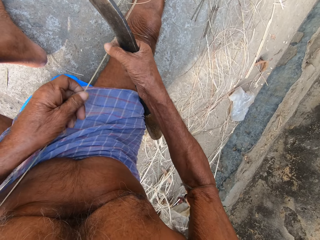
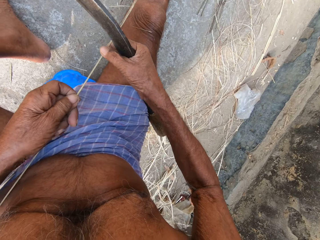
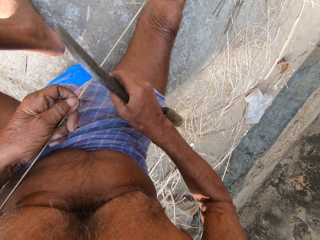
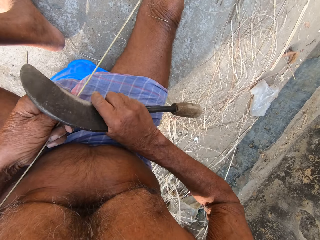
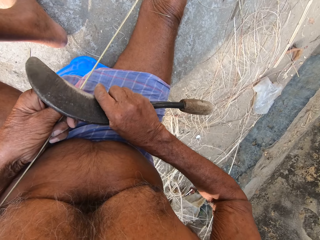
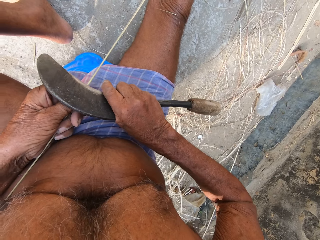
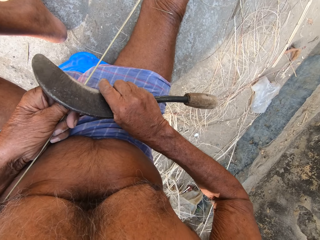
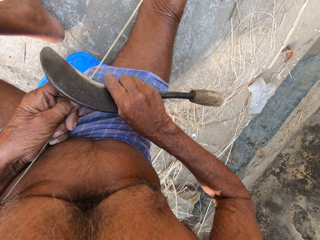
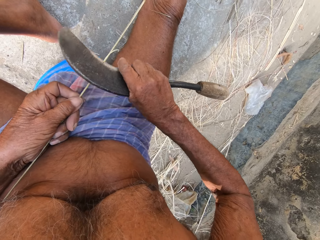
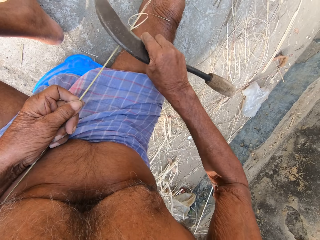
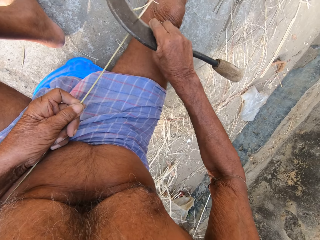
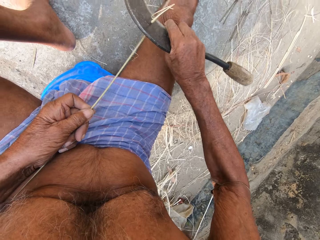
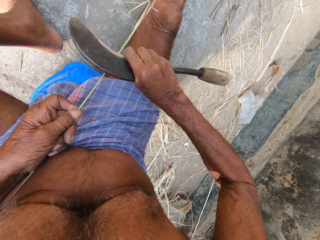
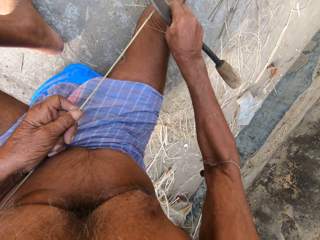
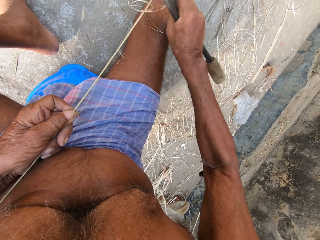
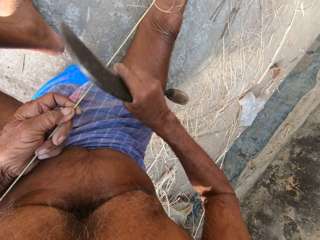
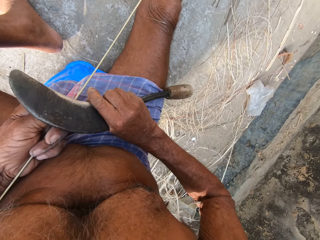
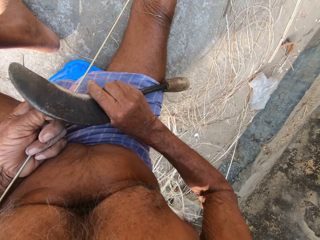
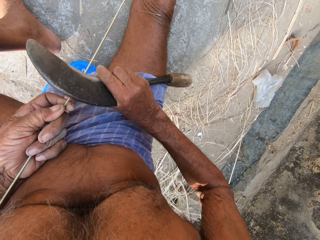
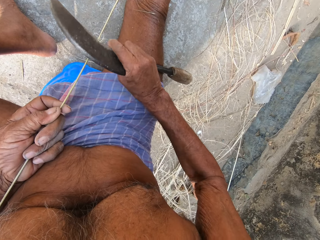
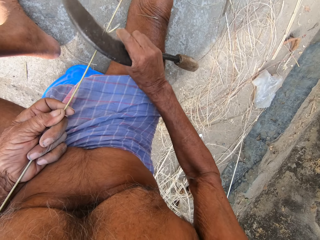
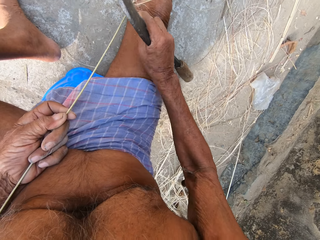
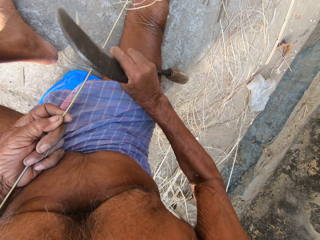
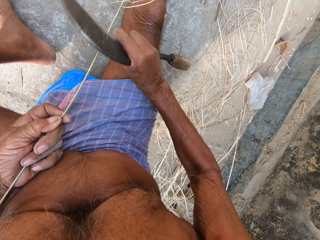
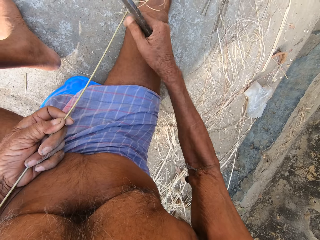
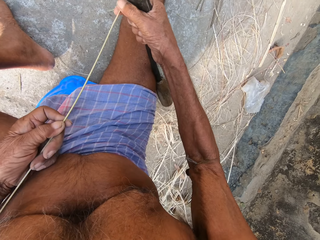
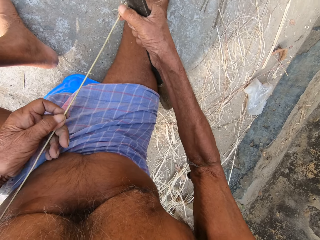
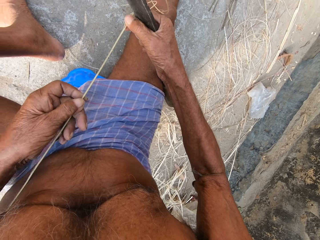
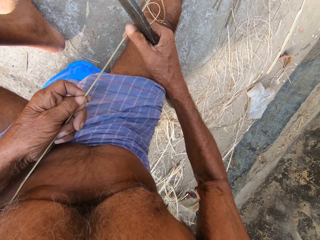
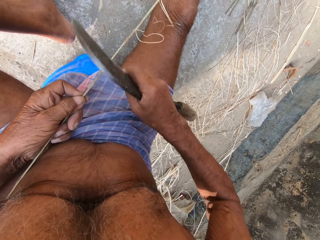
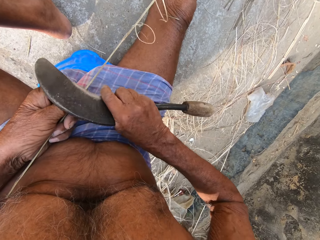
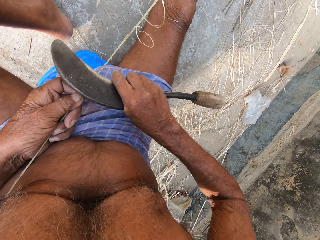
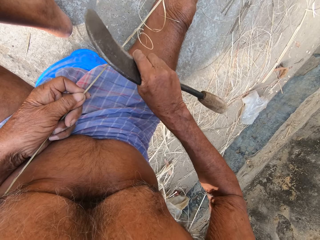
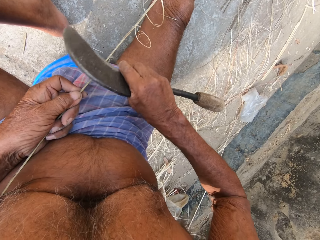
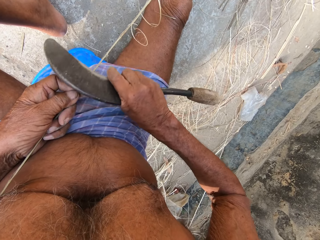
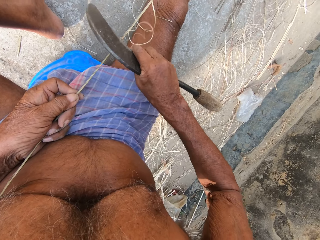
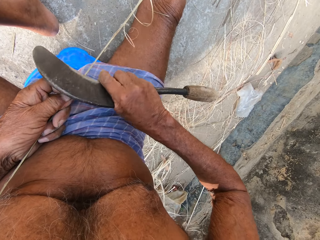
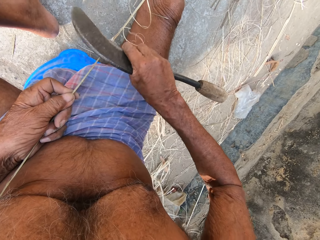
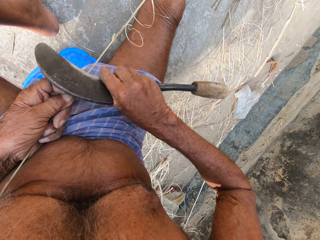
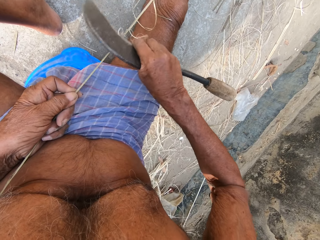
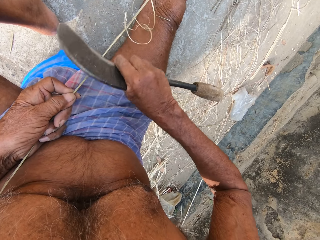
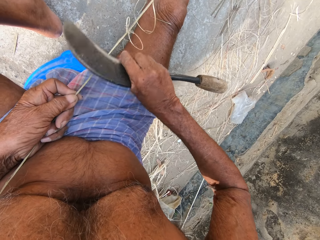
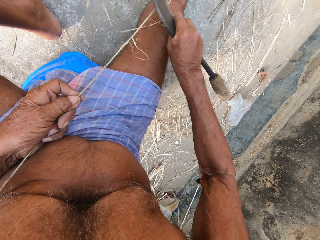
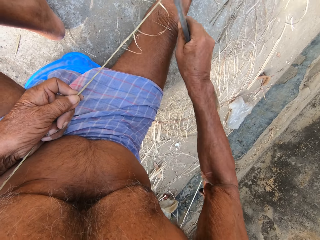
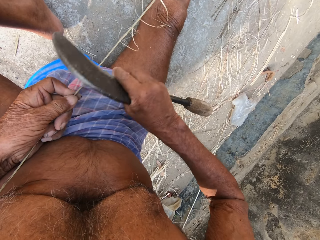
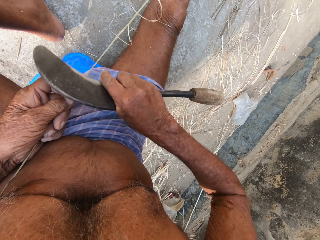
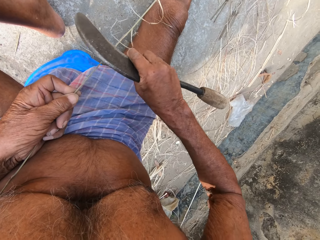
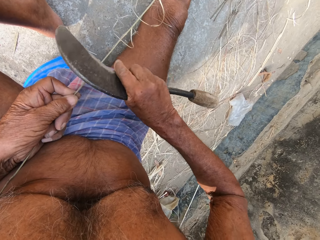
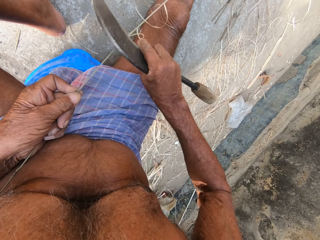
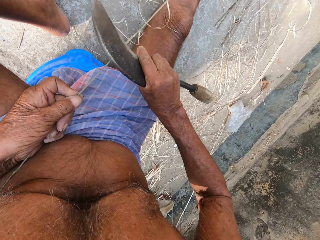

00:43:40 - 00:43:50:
The camera wearer moves the left hand on the woven stick. They pull the woven stick. They trim the woven stick with a sickle tool. They move the sickle tool. They trim the woven stick with the sickle tool. They pull the woven stick. They trim the woven stick with the sickle tool.

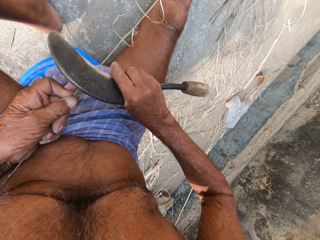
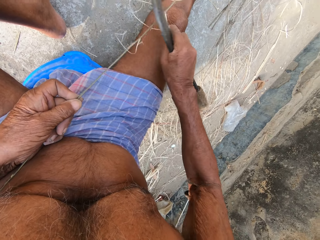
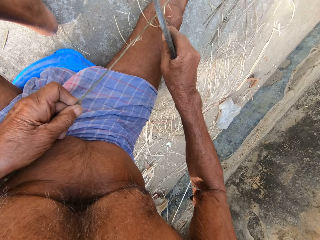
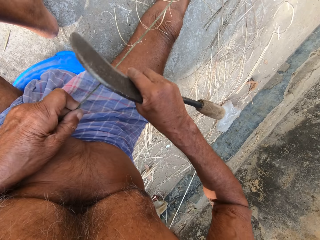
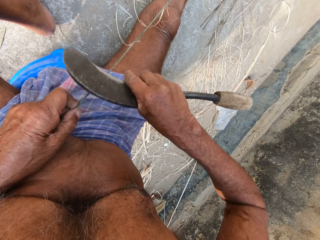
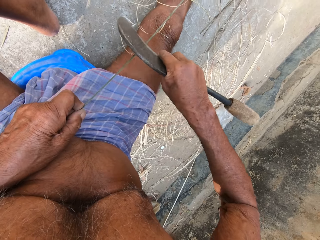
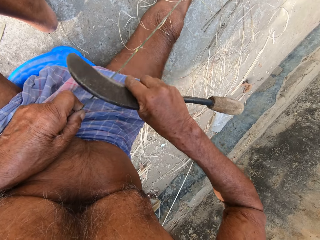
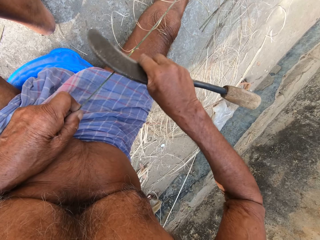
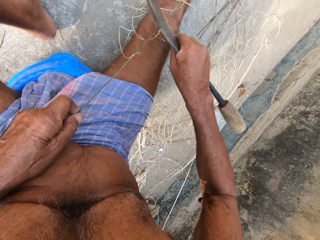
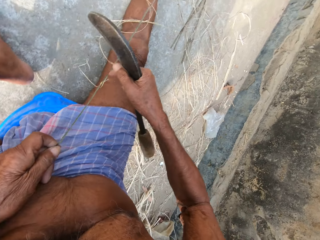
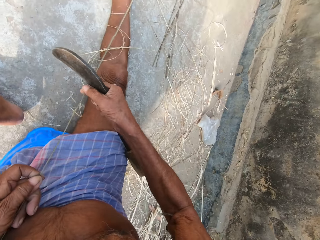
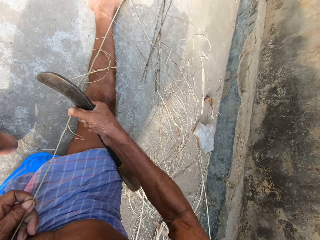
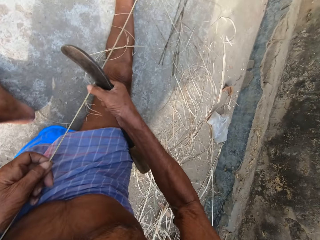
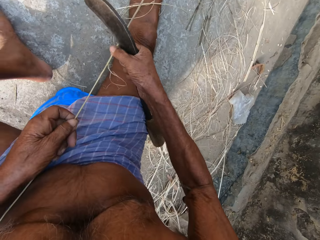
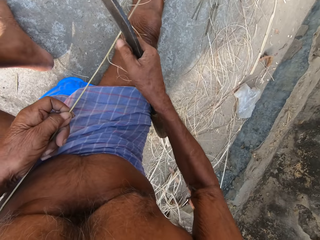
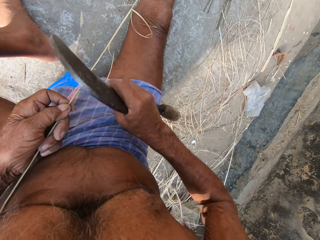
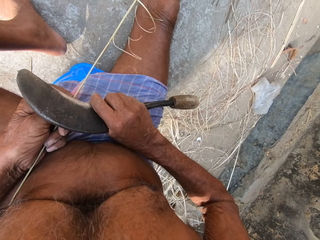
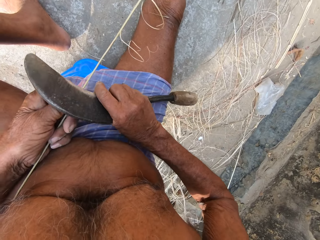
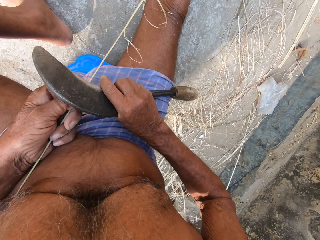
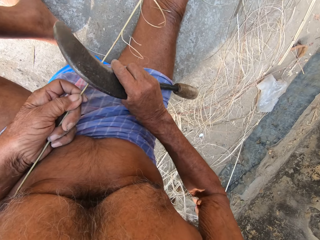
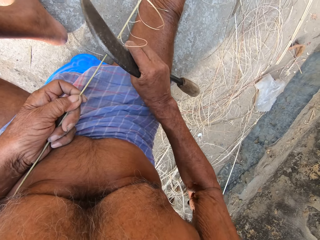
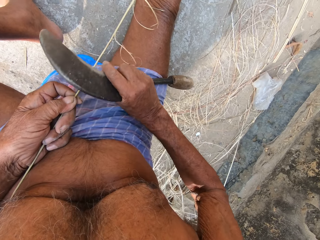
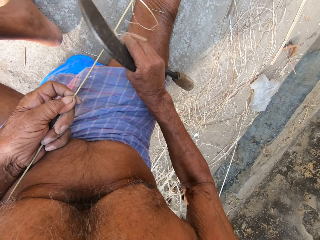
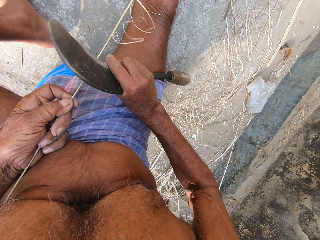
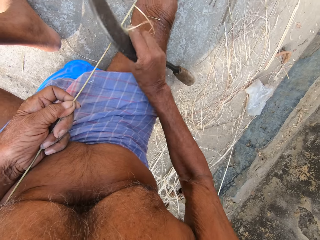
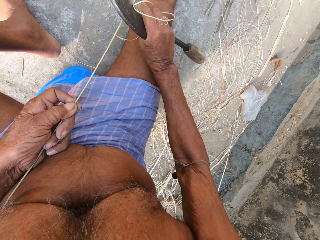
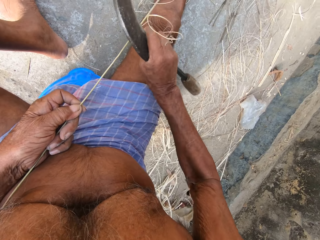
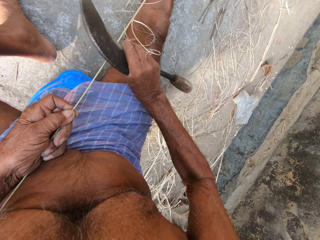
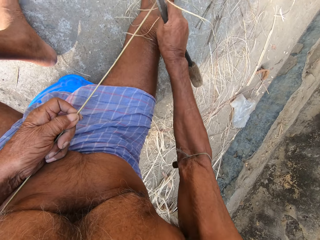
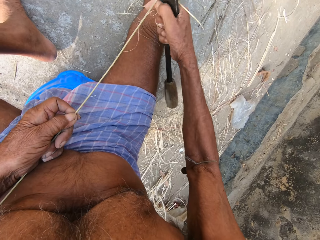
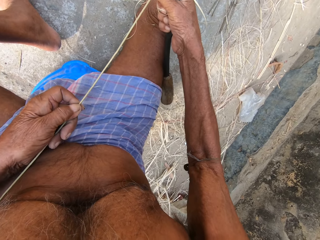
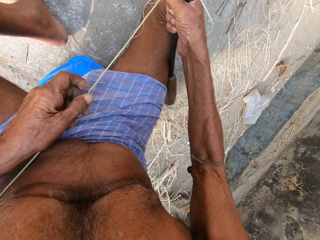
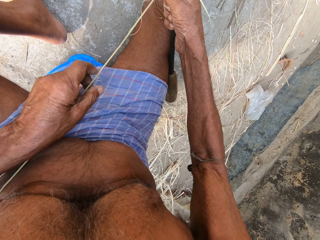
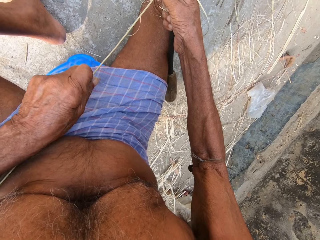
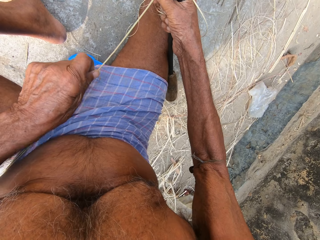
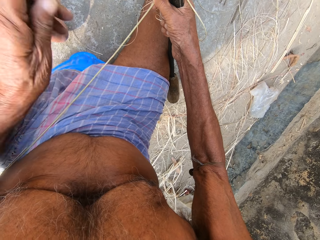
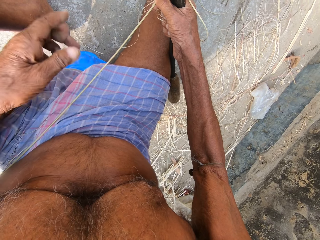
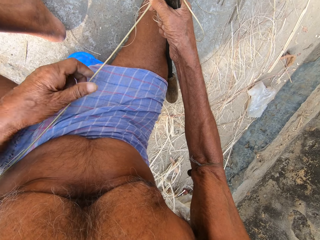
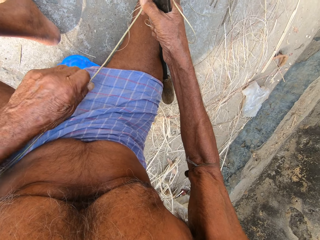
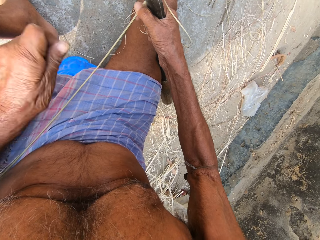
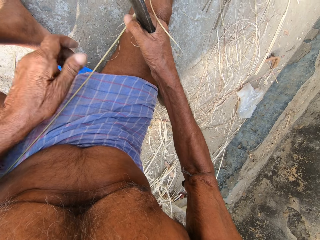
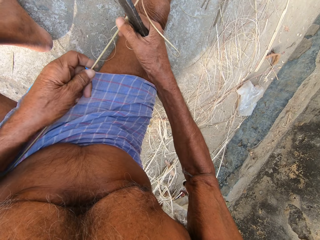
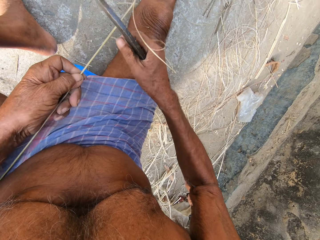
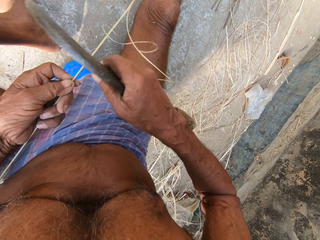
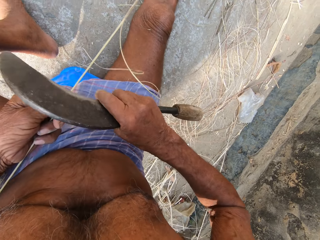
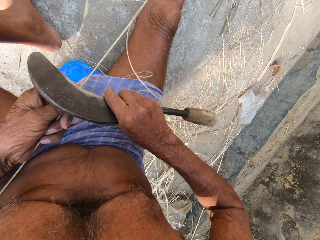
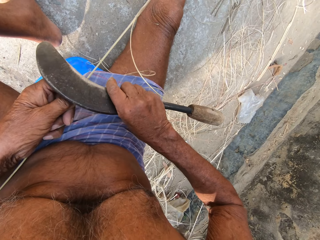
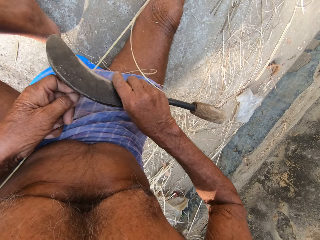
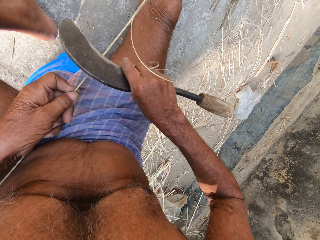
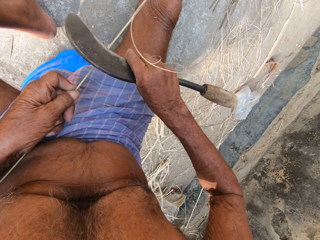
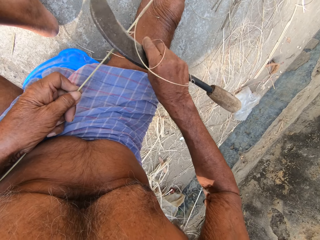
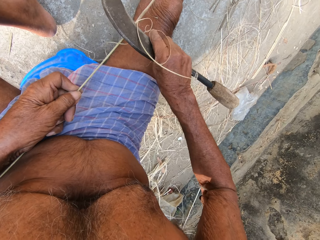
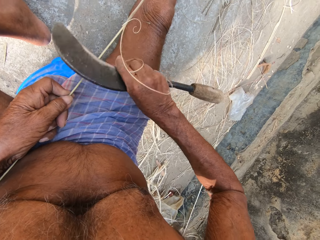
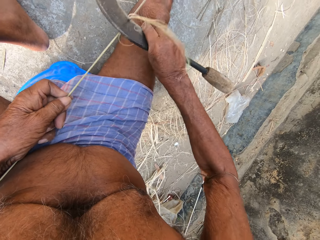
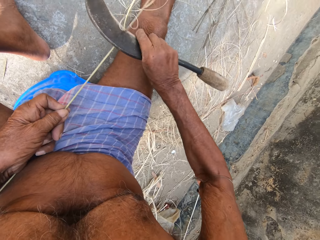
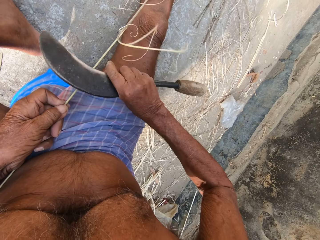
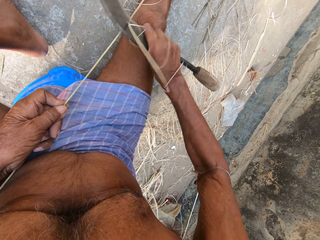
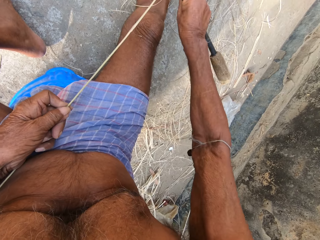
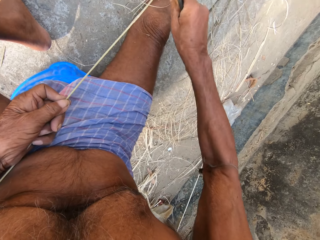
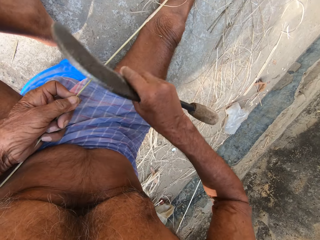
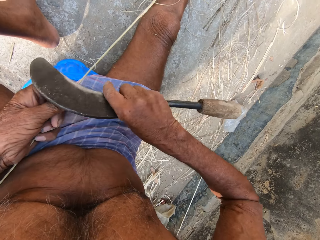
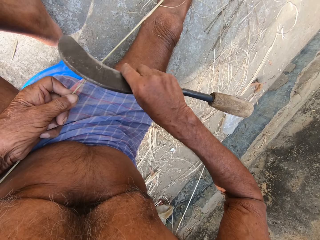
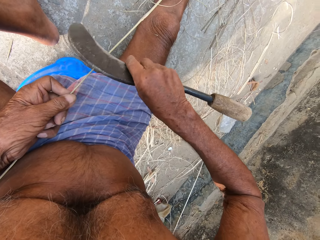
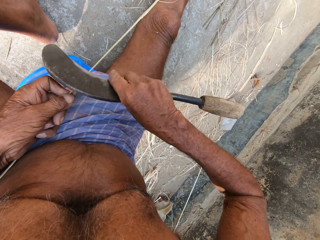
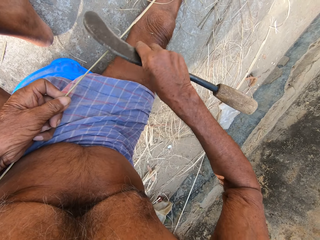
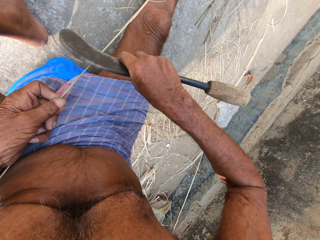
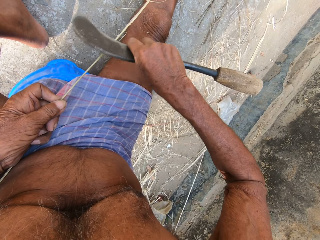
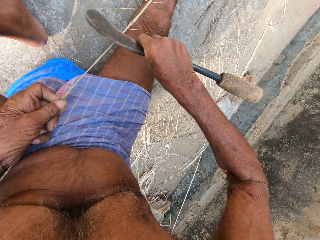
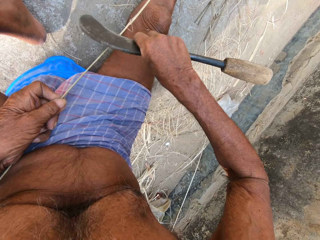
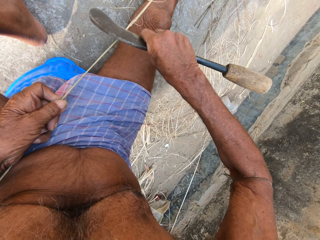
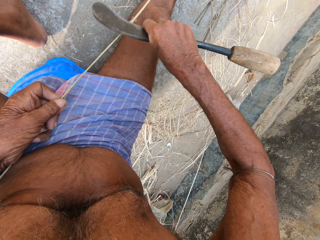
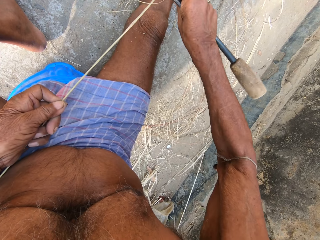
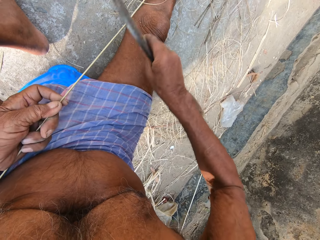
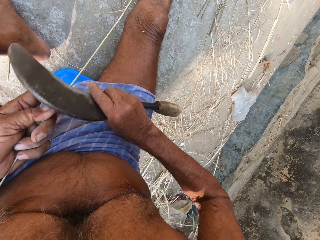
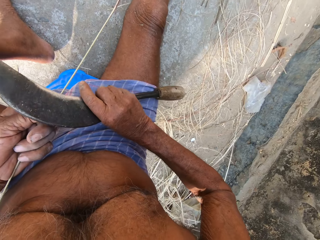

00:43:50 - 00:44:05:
The camera wearer looks at the woven stick. They trim the woven stick with a sickle tool. They move the left hand on the woven stick. They lift the sickle tool. They pull the woven stick. They trim the woven stick with the sickle tool. They move the sickle tool. They trim the woven stick with the sickle tool. They move the sickle tool.
